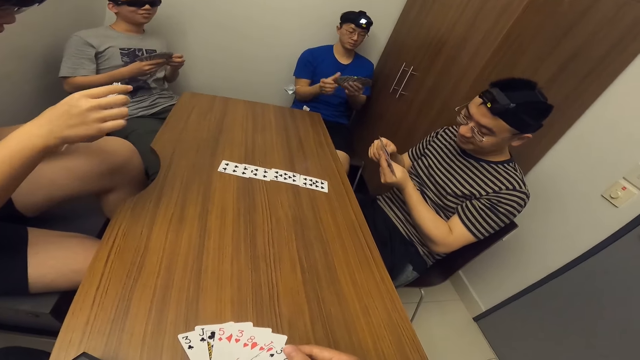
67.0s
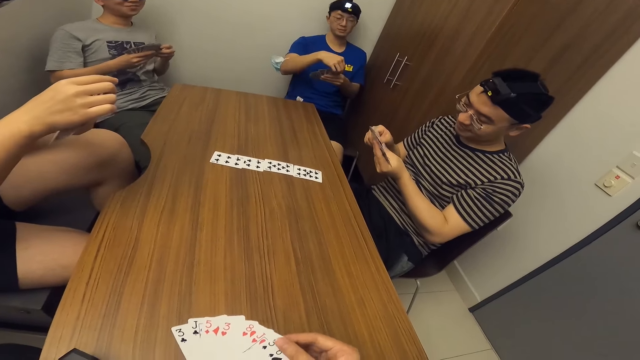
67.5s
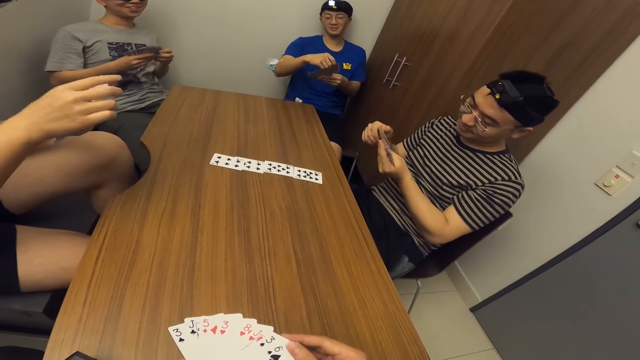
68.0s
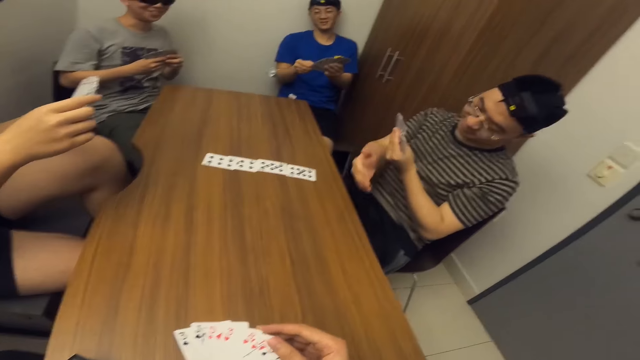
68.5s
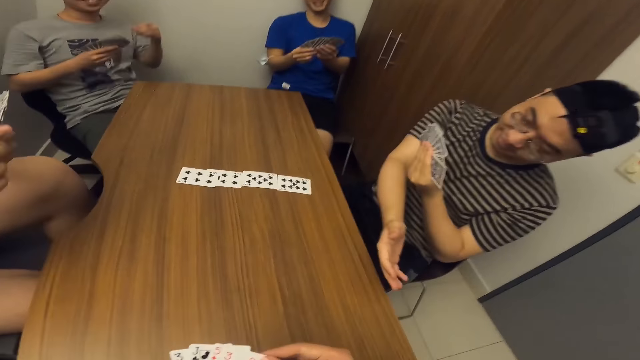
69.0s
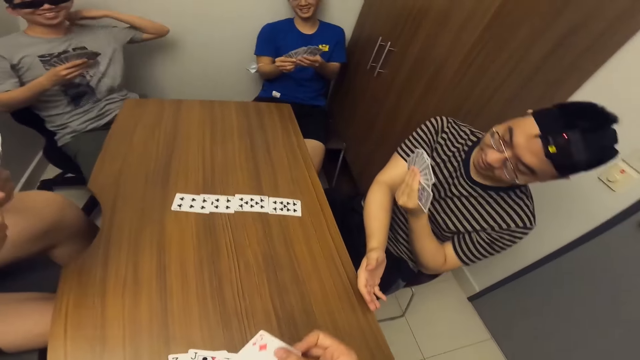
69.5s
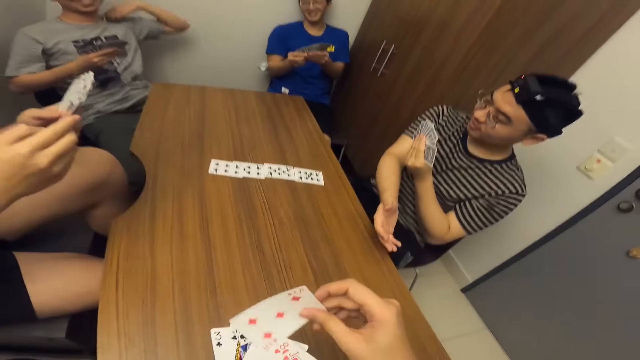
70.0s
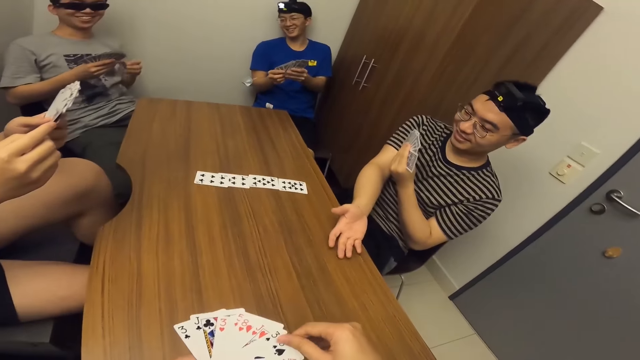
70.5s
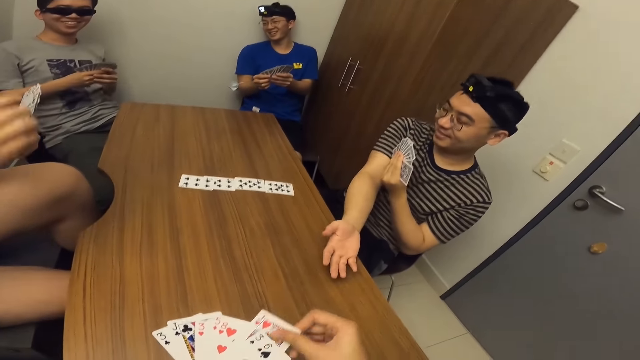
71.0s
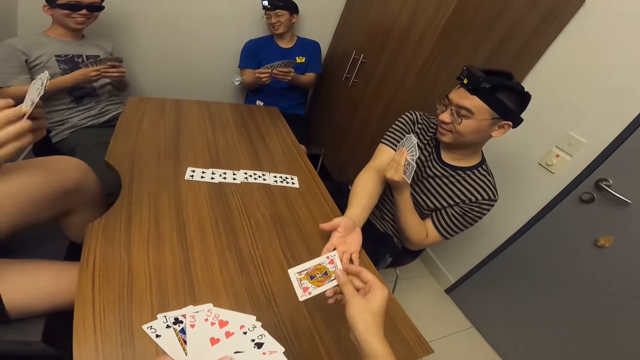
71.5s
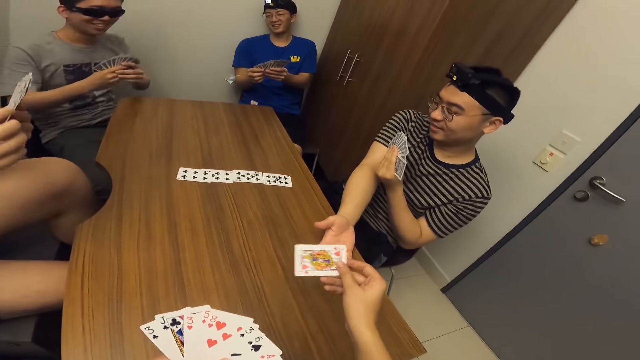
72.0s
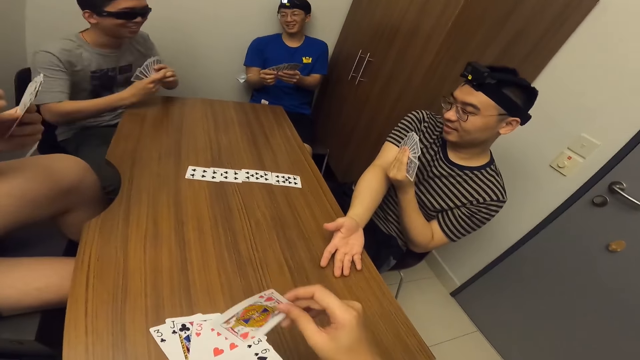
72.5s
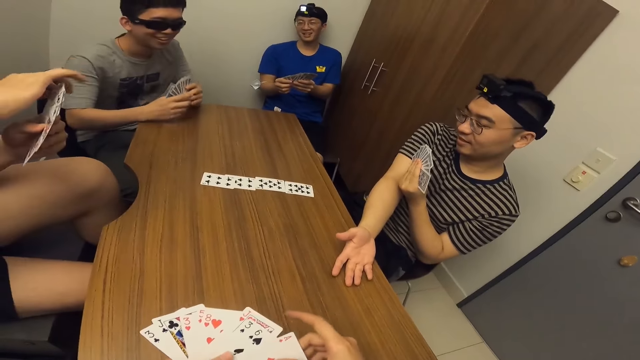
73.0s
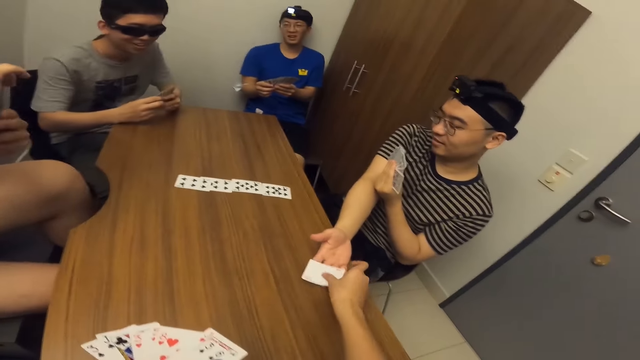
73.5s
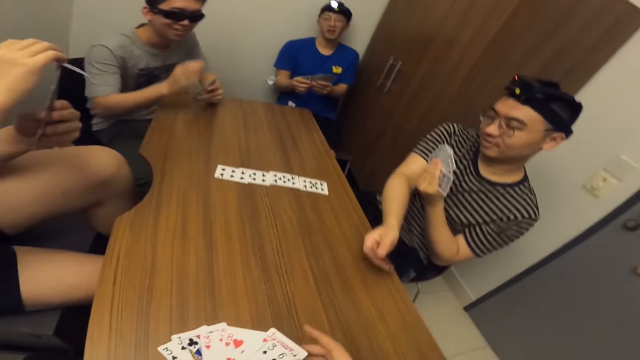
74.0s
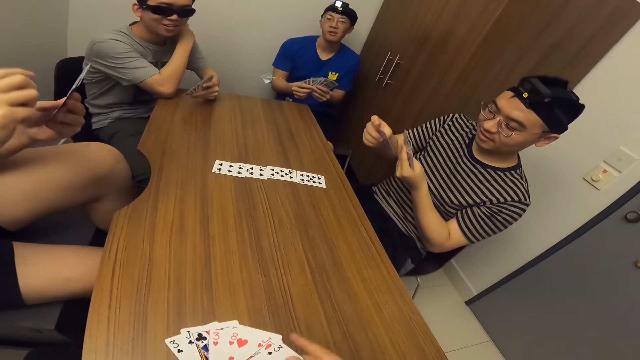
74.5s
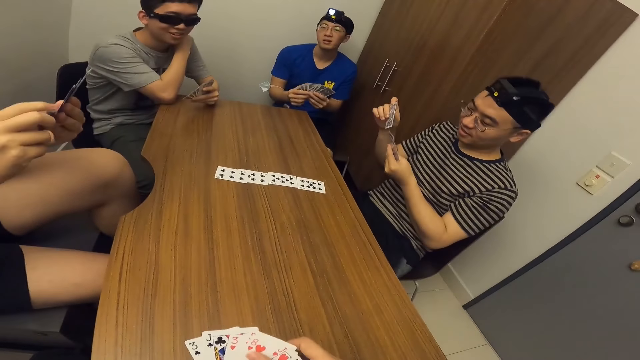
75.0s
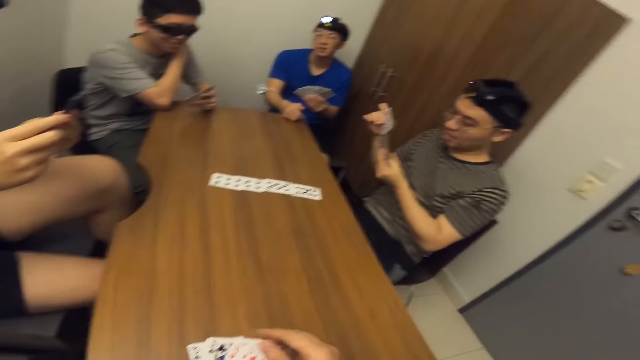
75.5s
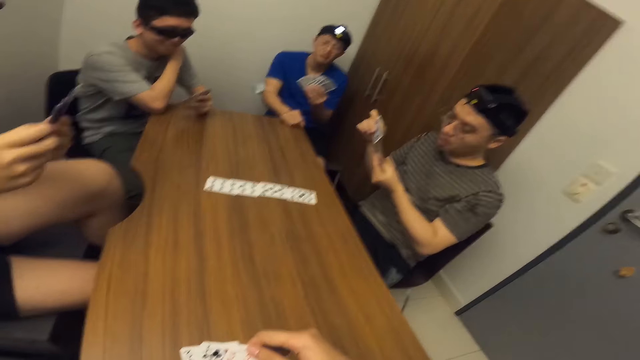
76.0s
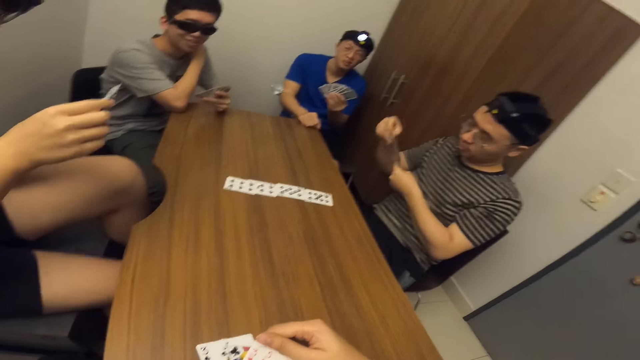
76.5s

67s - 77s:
A man collects a card from the camera wearer with his right hand. The camera wearer passes the card to the man with his right hand.

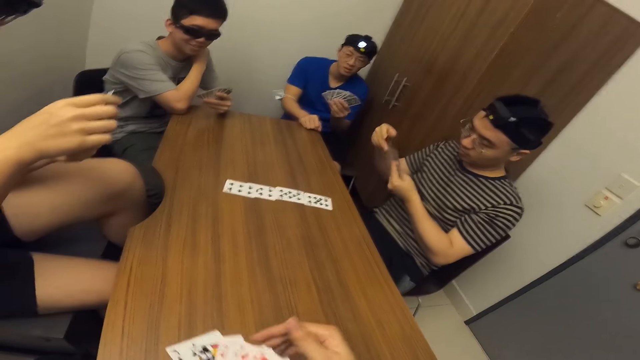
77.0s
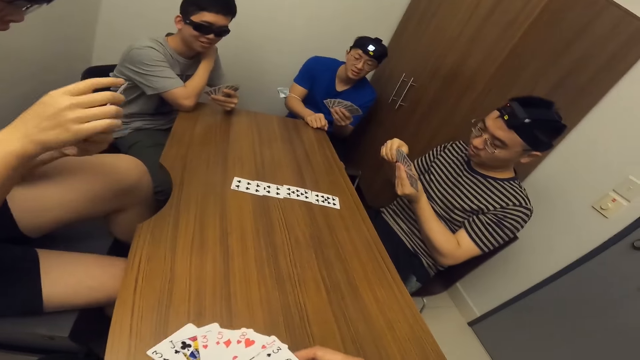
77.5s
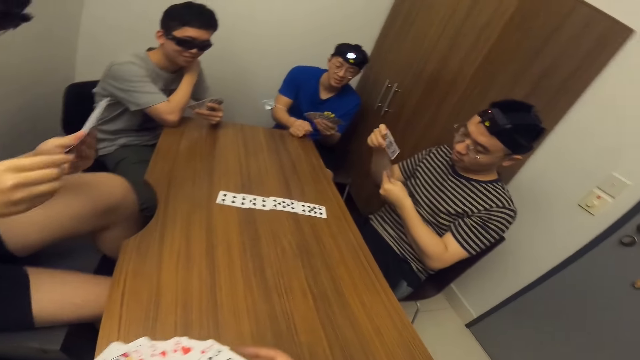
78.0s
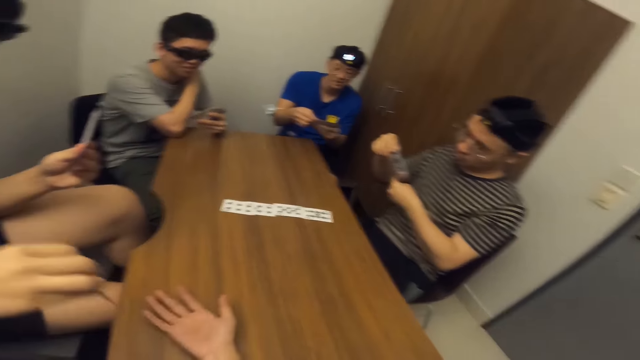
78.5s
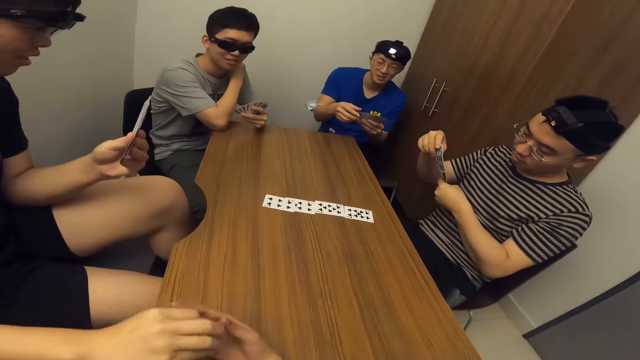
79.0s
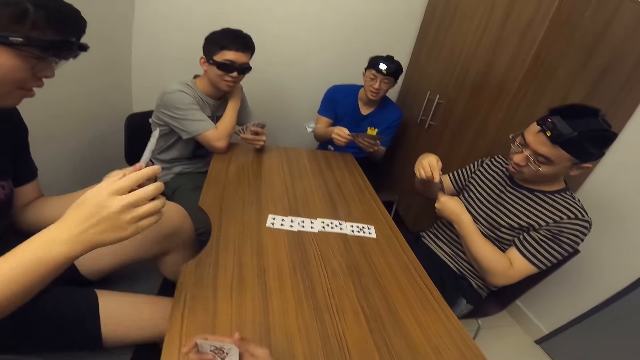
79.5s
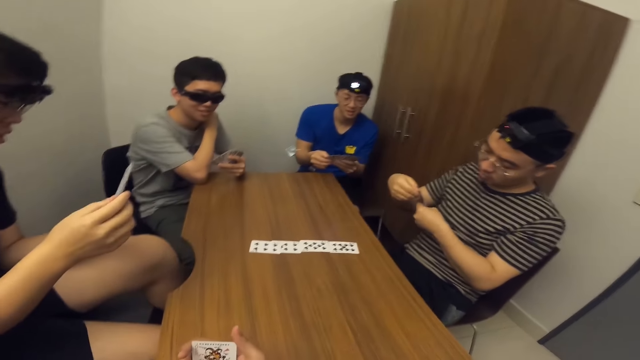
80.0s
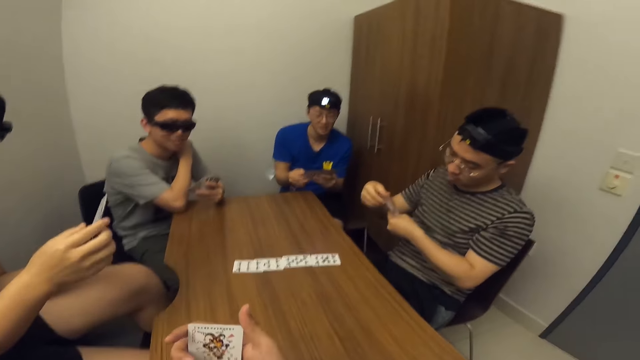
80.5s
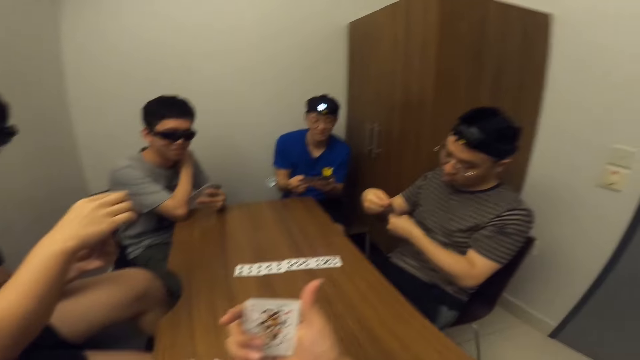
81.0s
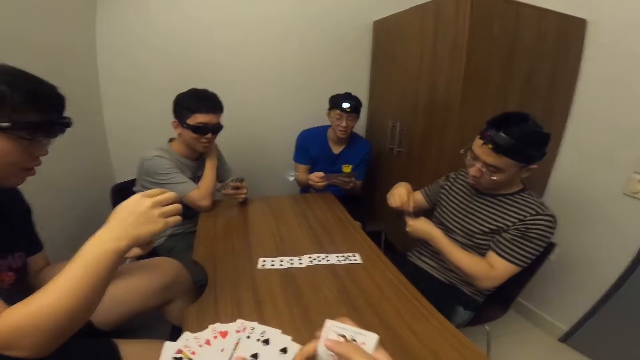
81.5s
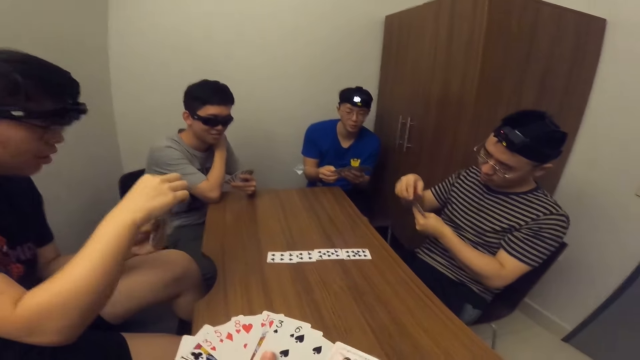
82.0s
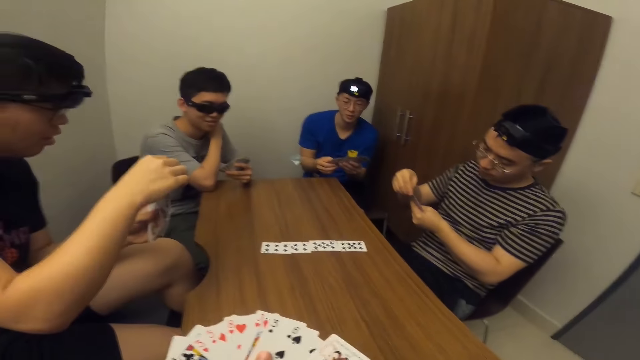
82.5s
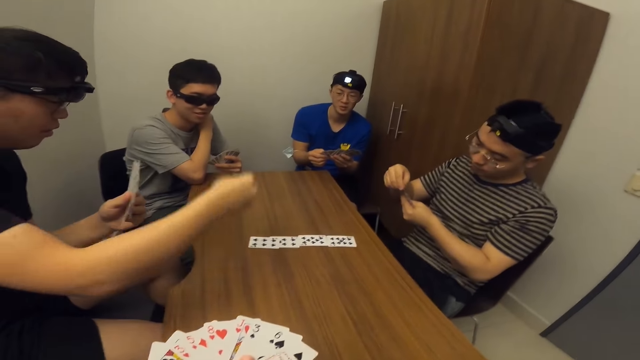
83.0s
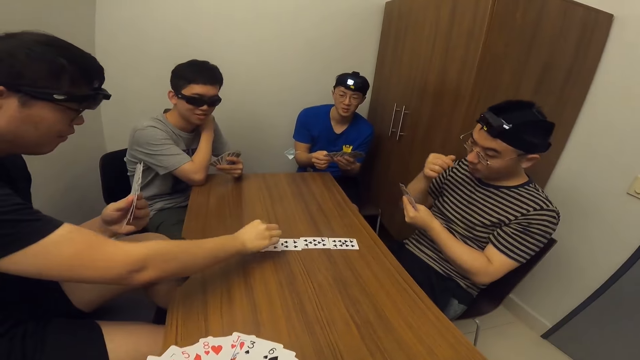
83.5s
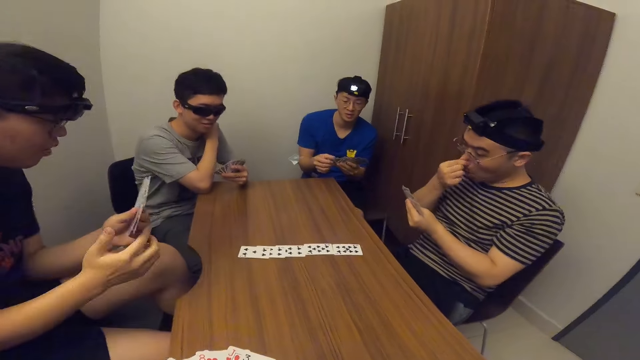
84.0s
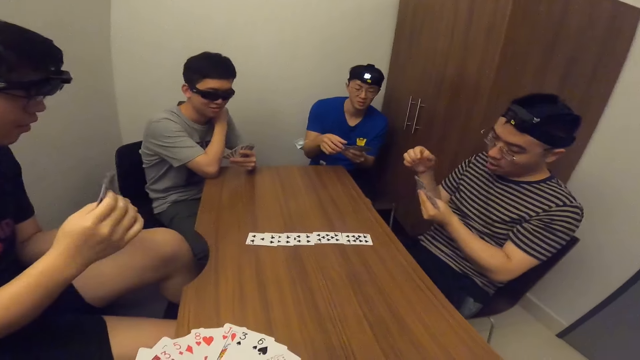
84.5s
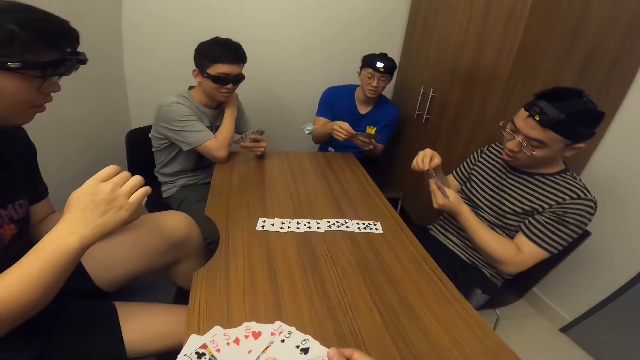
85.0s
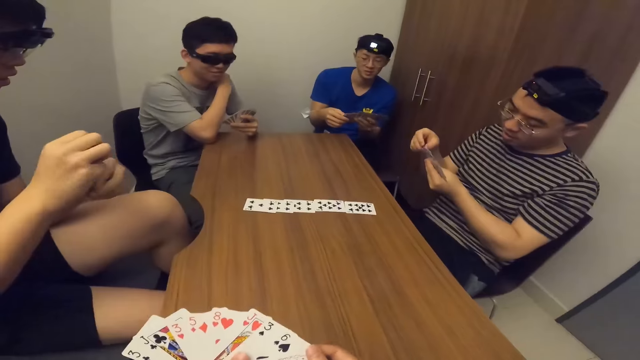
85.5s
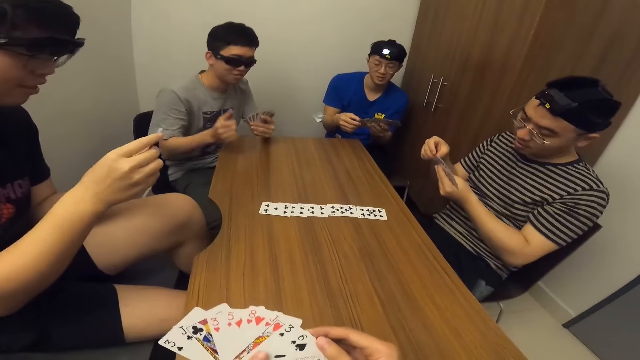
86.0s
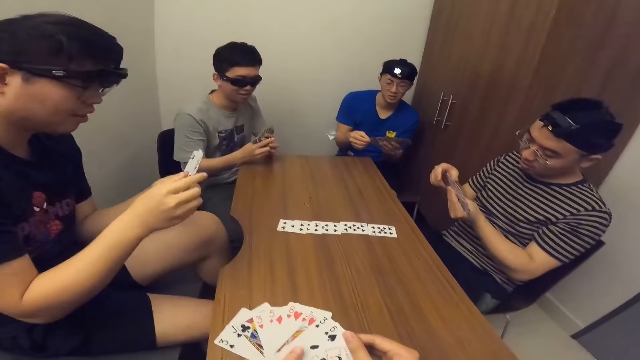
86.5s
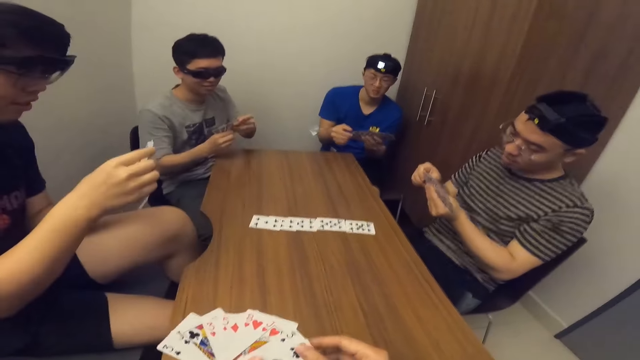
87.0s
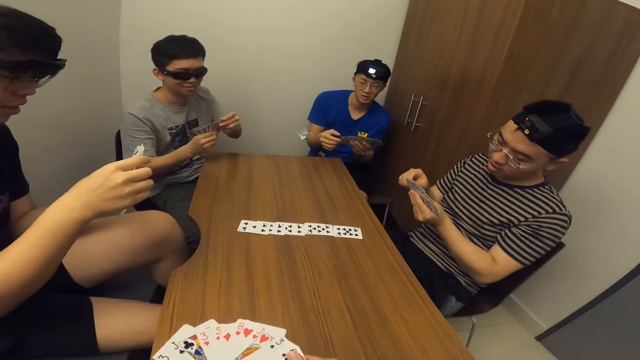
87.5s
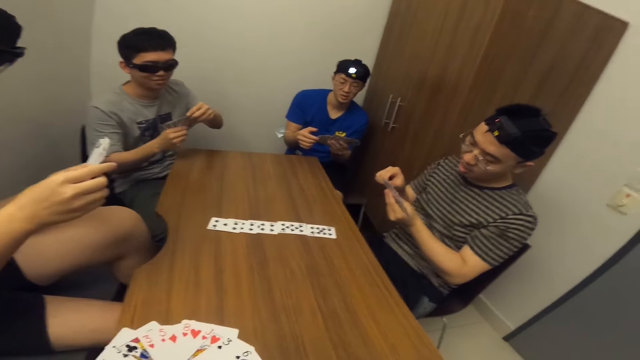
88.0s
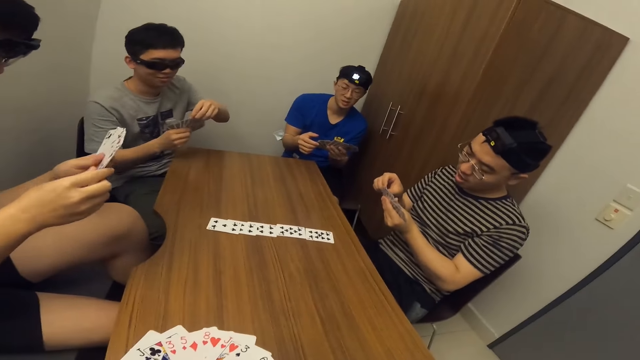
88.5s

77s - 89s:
The camera wearer collects a card from a man with his right hand. The man passes the card to the camera wearer with his right hand. The man places the card on the table with his right hand.
